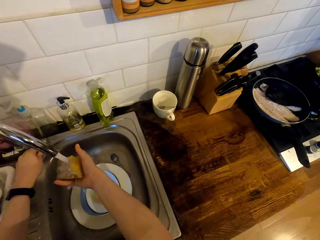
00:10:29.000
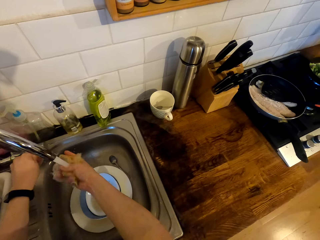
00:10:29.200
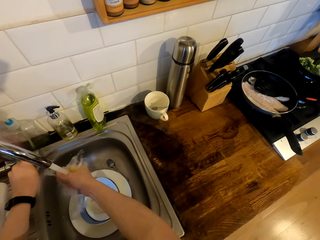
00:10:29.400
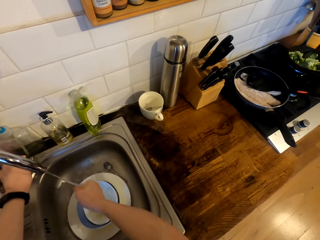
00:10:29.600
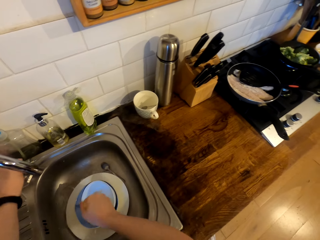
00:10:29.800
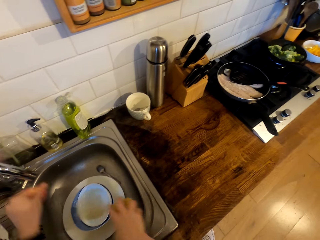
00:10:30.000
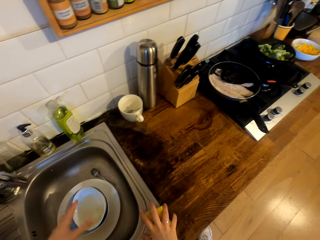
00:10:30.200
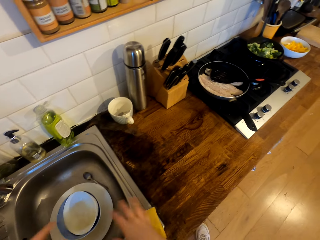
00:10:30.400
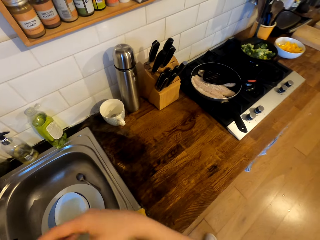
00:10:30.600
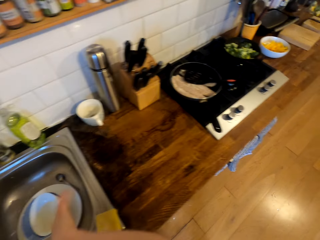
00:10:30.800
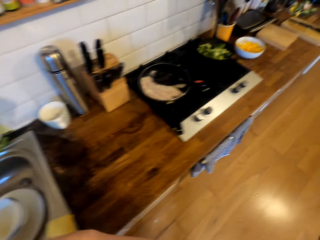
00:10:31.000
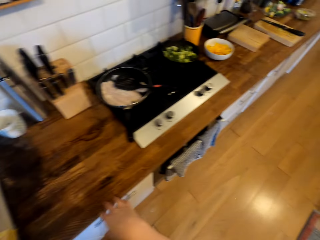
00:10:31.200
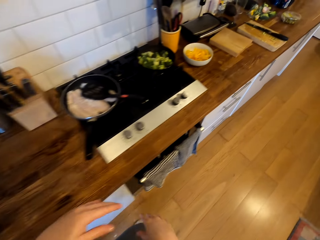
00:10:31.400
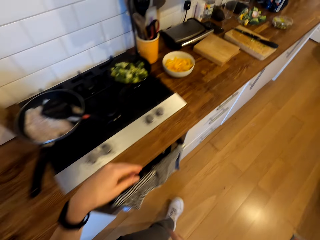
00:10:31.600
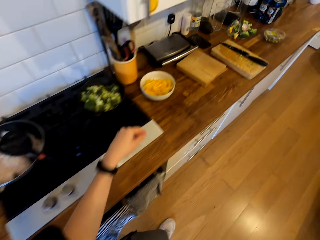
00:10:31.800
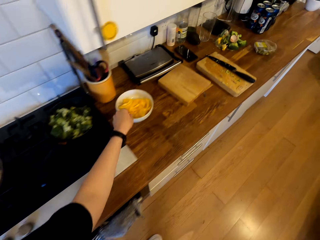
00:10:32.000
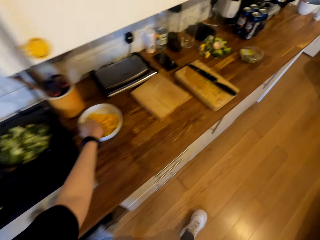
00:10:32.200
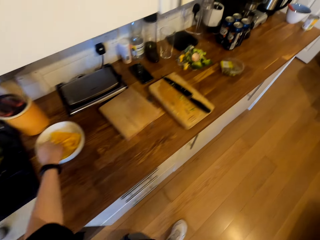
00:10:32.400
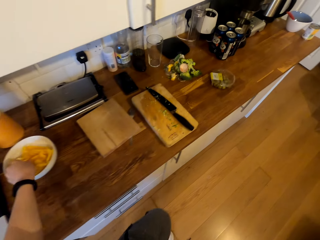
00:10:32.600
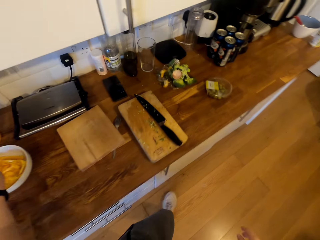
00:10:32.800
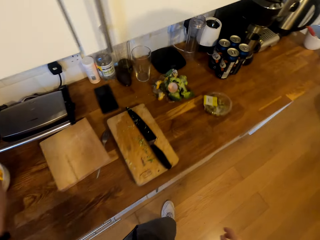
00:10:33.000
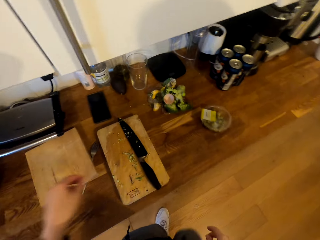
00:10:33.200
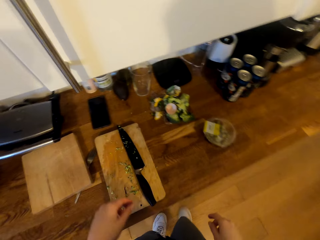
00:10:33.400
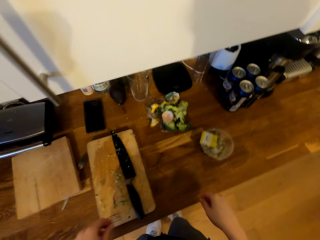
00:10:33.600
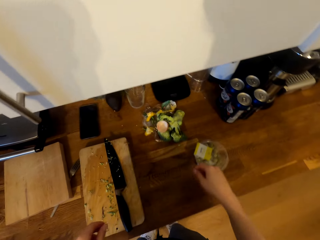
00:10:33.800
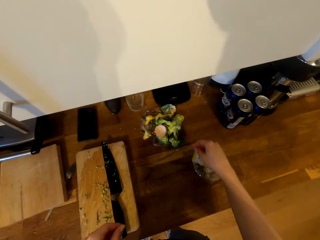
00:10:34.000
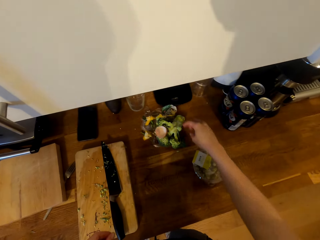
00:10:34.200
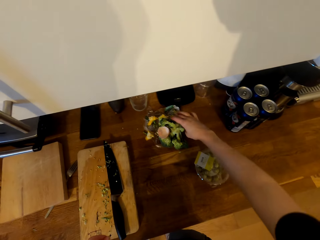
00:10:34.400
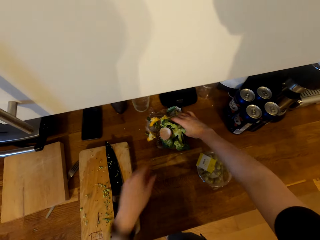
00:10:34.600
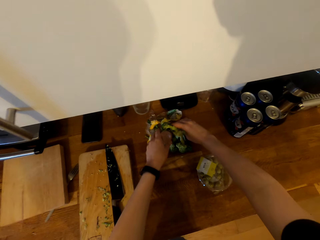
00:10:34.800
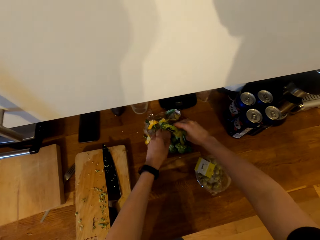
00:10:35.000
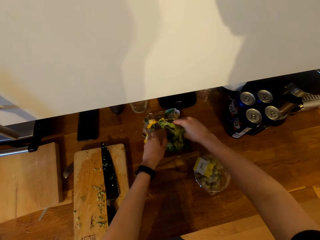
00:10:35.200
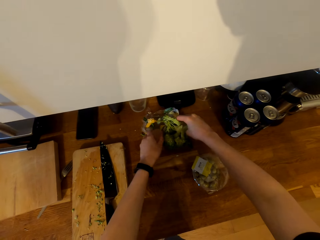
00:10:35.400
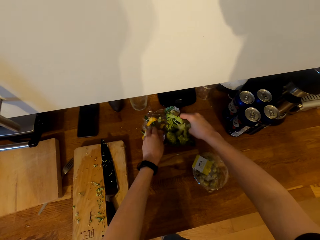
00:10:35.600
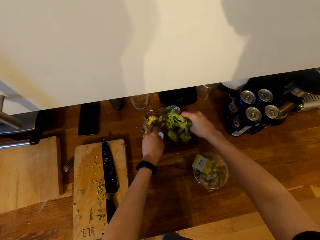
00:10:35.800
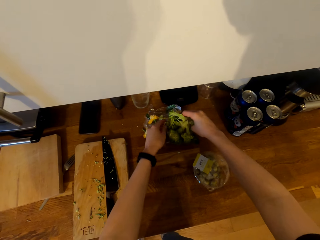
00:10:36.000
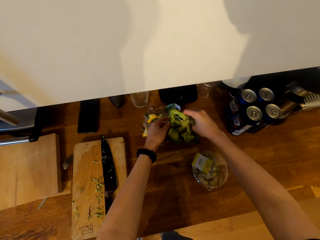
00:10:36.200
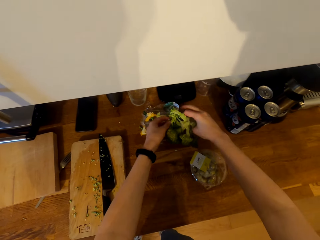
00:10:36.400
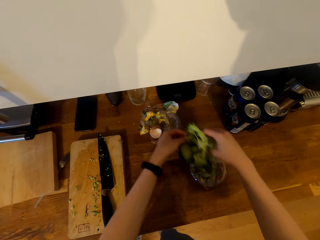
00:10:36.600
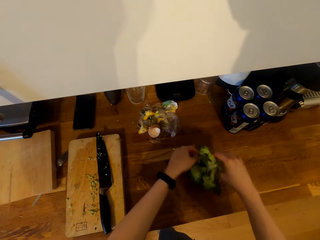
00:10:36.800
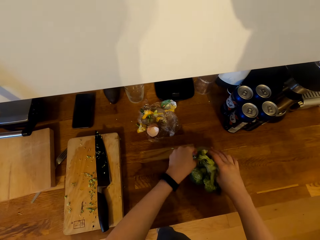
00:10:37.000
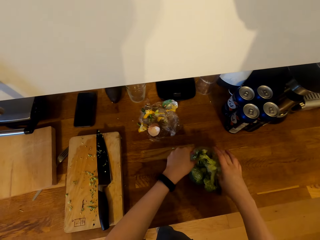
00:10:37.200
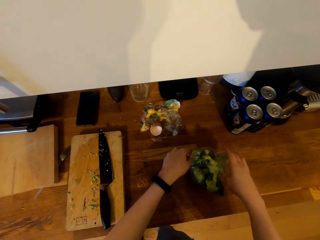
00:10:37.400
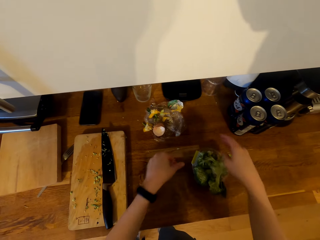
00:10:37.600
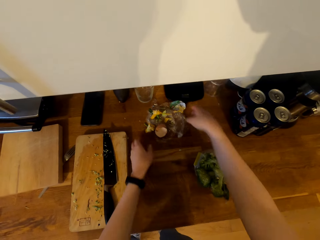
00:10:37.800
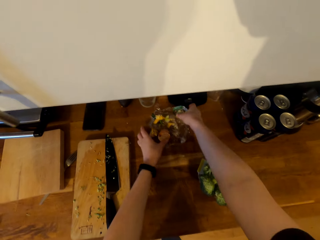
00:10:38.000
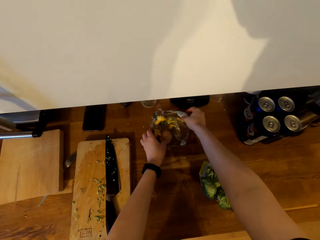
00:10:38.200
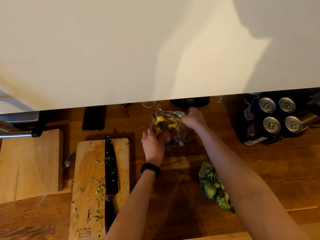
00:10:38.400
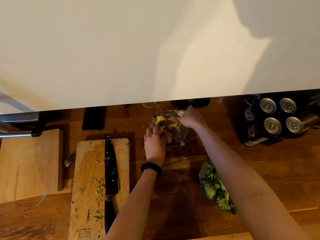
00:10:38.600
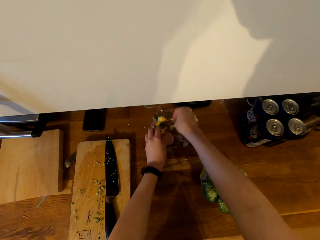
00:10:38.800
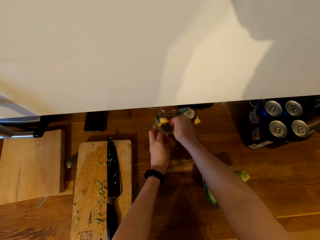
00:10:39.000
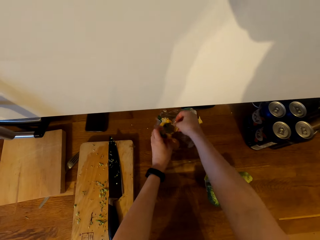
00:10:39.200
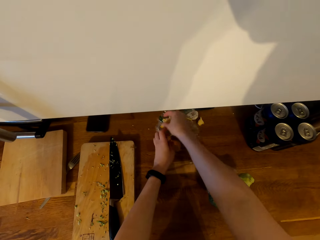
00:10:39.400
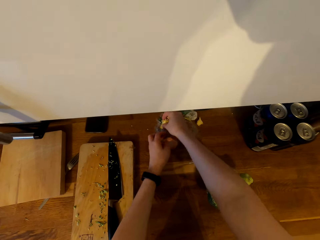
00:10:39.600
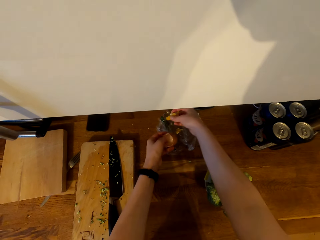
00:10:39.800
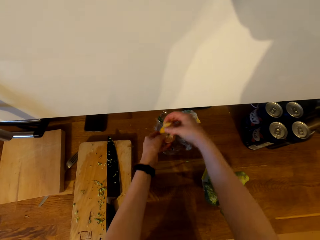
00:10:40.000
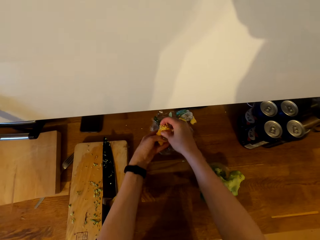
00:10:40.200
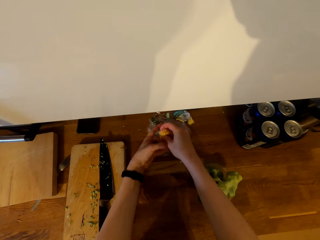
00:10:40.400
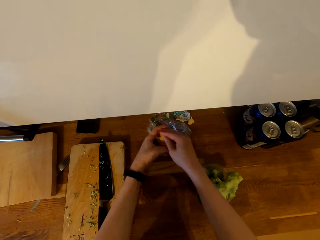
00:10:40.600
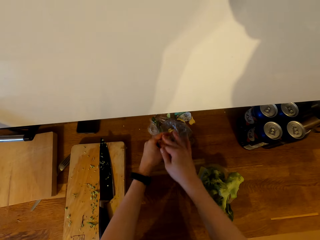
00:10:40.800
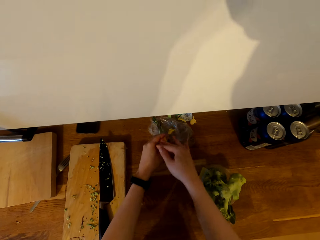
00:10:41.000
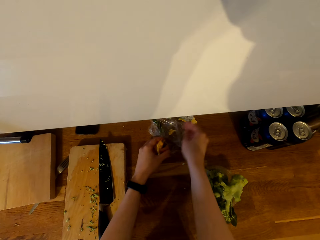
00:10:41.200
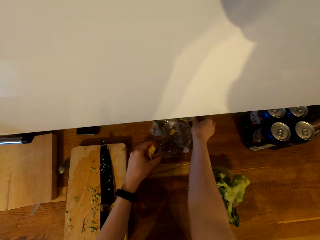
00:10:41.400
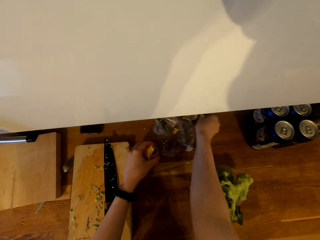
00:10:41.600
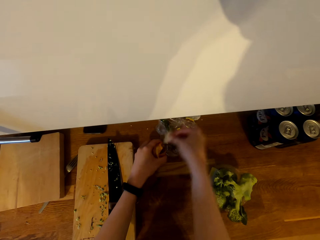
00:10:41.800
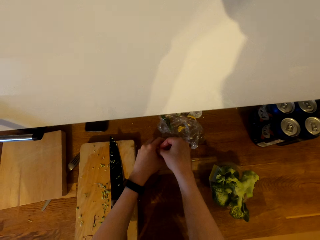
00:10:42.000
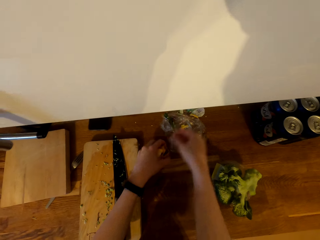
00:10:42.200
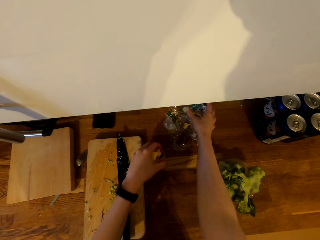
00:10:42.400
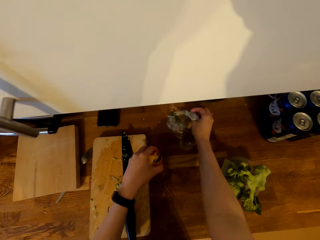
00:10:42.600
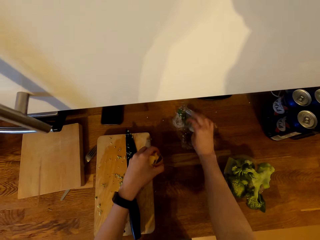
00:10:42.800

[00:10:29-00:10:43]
The camera wearer closes the tap and squeezes out water from the sponge. They place the sponge on the sink, shake off the water from their hands and walk in the kitchen. They pick something from the bowl. They touch the bell pepper in the plate. They pick dirt from the countertop. They pick up the broccoli and place the broccoli on the disposable fruit container. They pick the dirt from the cabinet.

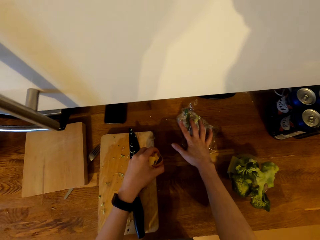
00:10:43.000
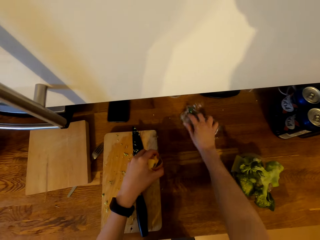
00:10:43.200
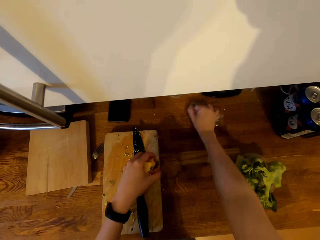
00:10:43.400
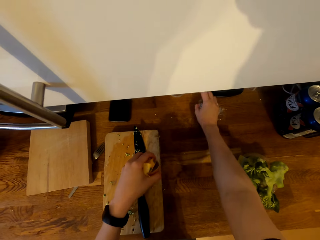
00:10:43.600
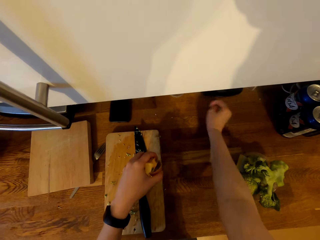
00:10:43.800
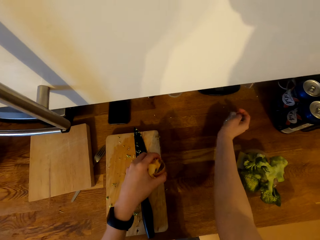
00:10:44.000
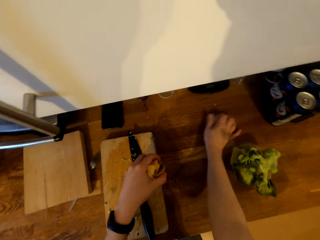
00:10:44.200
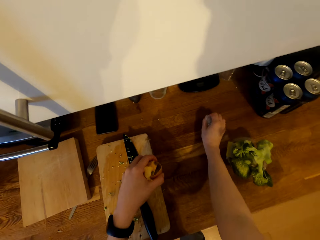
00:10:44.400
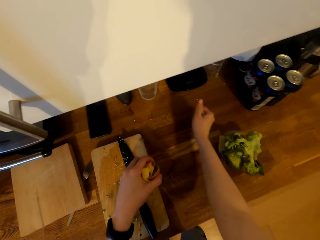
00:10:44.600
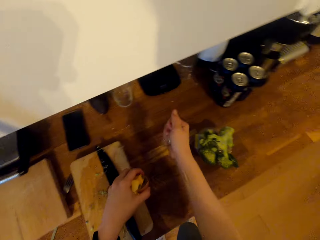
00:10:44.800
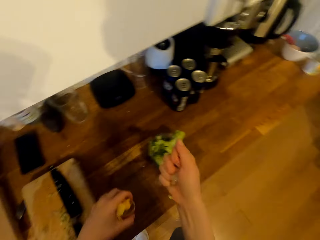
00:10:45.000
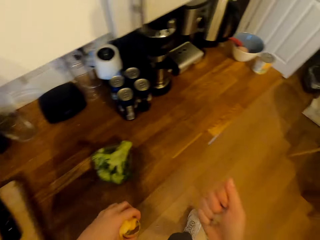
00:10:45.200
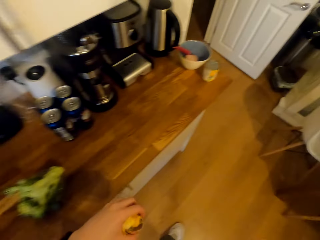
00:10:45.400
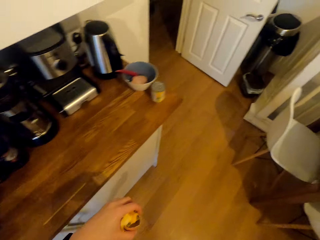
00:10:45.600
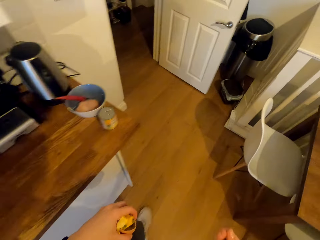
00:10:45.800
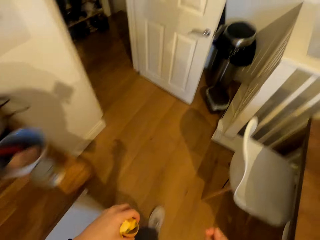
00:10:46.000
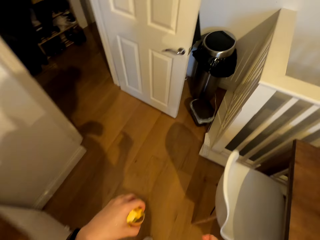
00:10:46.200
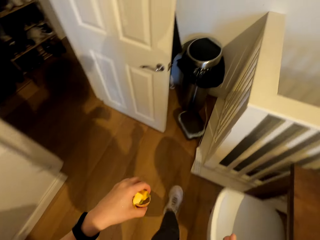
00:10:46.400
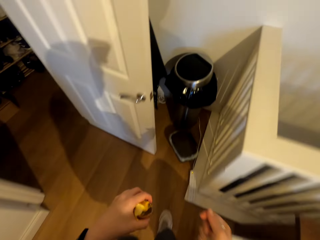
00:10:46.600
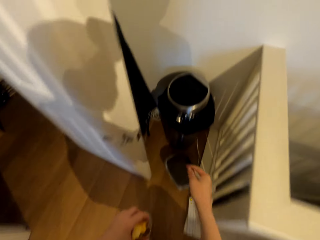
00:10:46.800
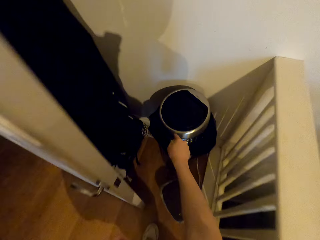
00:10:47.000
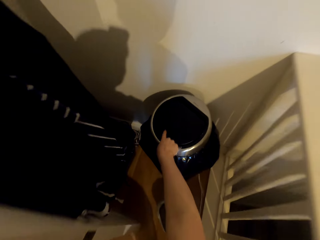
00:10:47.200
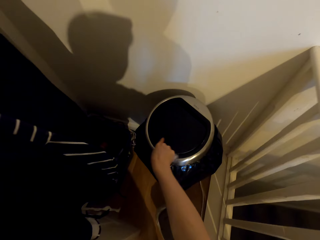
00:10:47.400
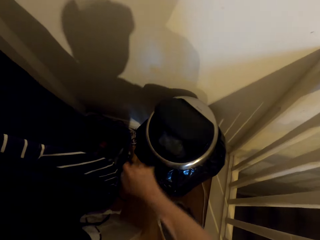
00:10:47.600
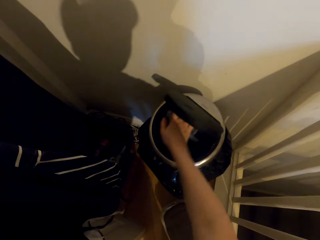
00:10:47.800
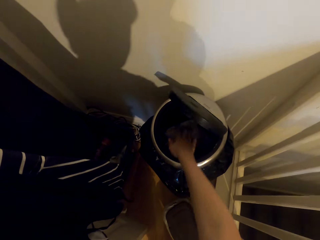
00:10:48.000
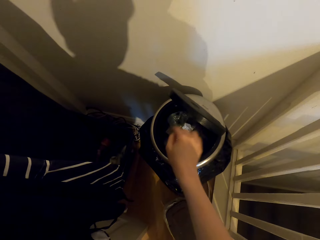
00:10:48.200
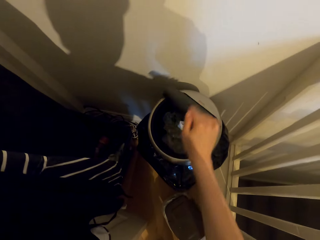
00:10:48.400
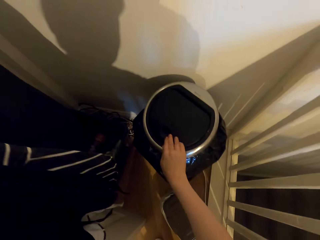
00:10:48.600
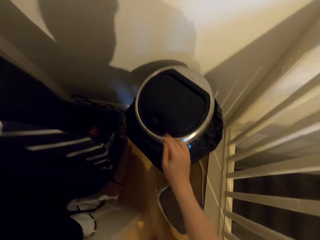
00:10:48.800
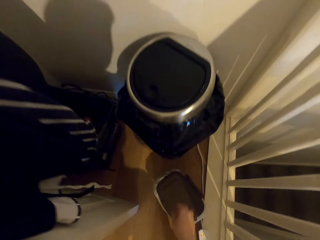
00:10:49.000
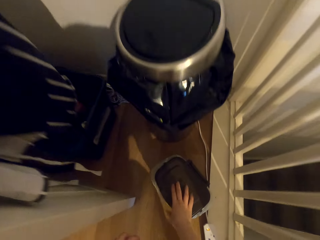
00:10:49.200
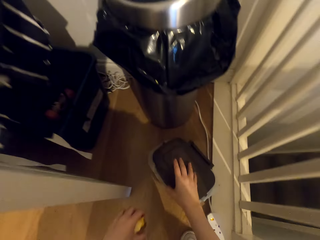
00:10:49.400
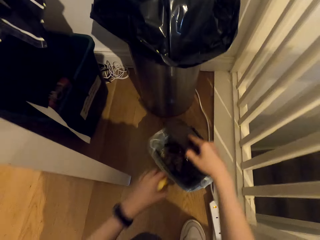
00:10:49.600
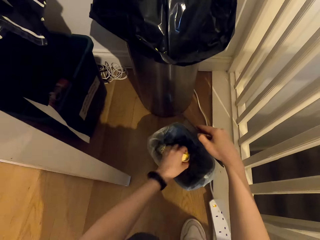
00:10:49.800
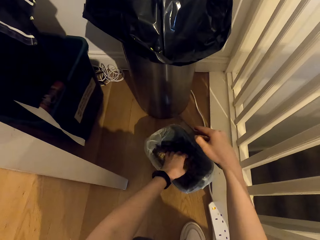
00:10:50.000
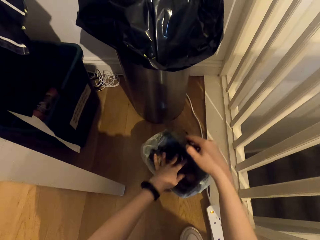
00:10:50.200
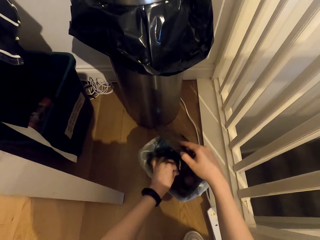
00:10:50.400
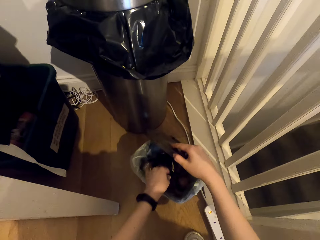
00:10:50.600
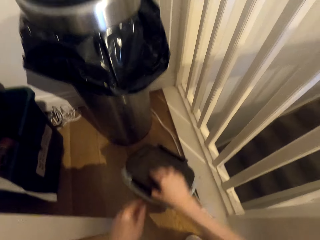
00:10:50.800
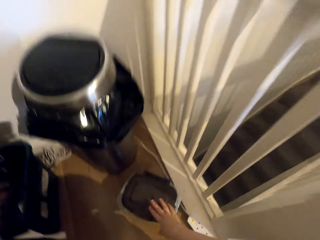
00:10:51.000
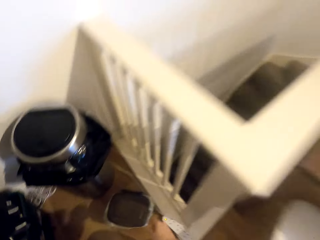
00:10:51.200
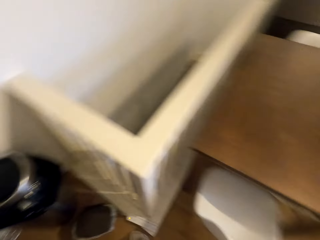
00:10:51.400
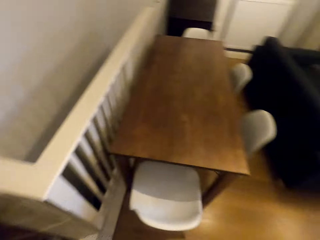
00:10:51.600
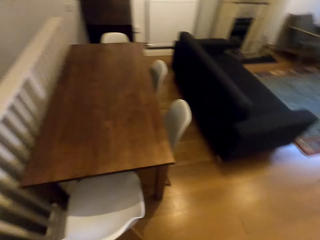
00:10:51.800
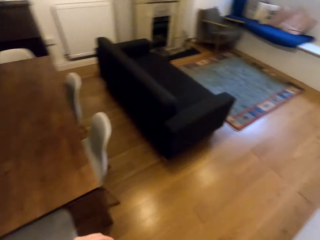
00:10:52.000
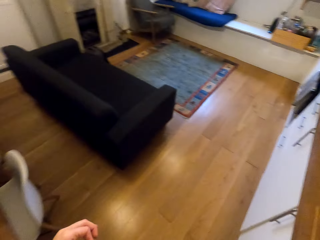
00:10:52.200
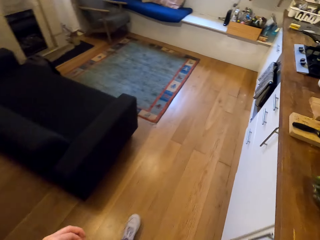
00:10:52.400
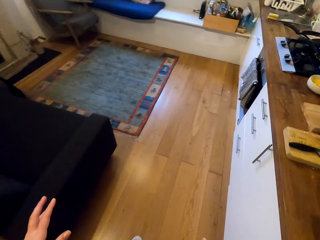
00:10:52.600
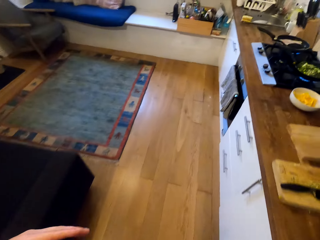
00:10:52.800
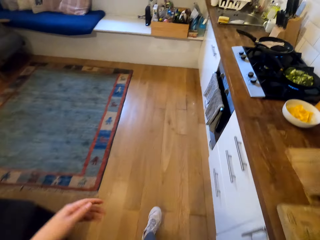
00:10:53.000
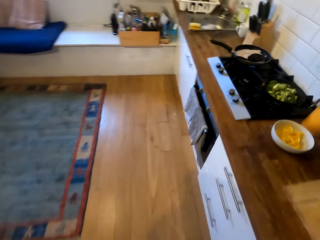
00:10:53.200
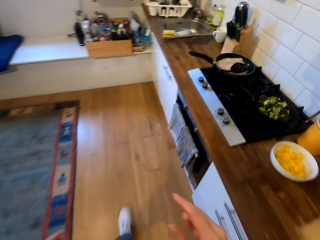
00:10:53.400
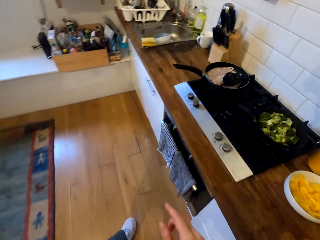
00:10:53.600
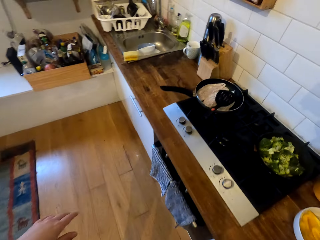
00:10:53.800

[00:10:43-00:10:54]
The camera wearer walks in the kitchen. They open the dustbin. They tap the trash can. They throw the dirt in the dustbin and cover the dustbin. They open the dustbin, throw the dirt in the dustbin and cover the dustbin. They walk in the kitchen.
